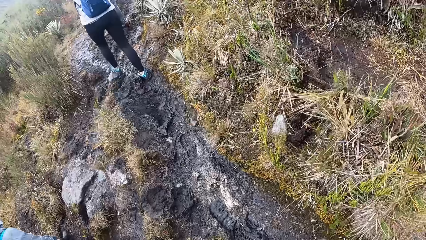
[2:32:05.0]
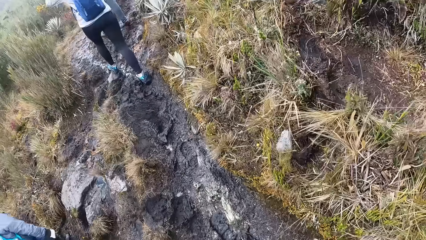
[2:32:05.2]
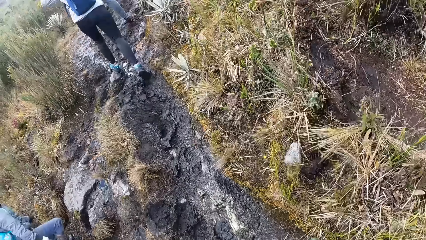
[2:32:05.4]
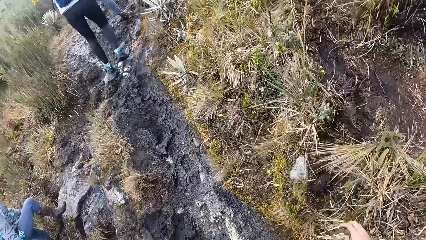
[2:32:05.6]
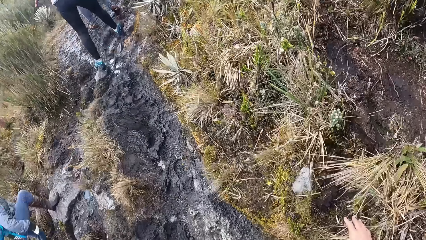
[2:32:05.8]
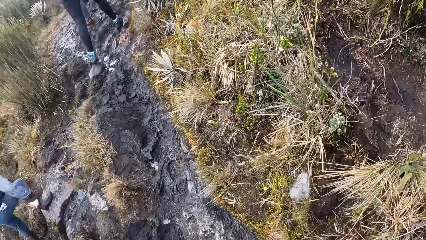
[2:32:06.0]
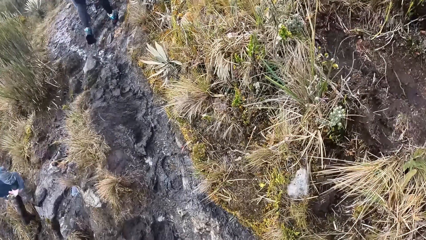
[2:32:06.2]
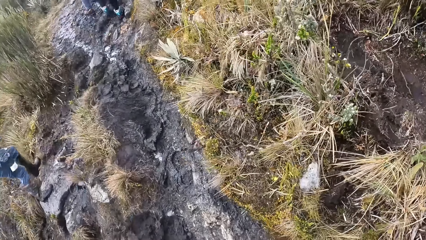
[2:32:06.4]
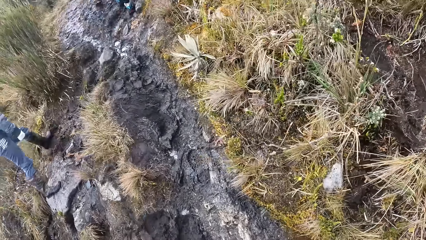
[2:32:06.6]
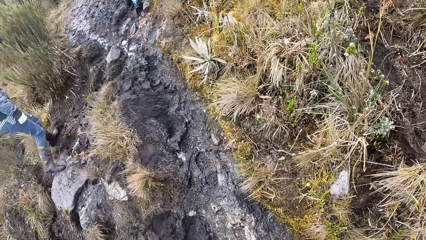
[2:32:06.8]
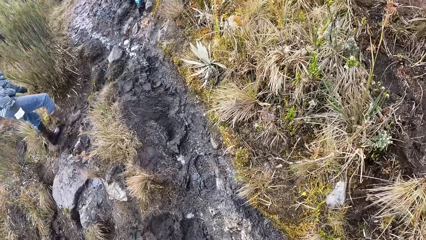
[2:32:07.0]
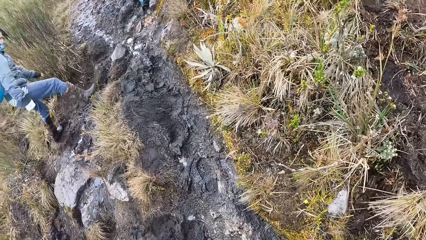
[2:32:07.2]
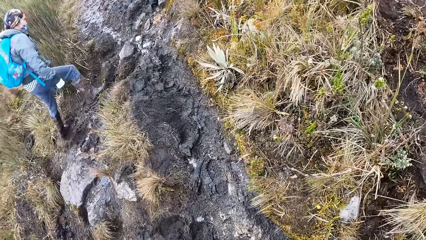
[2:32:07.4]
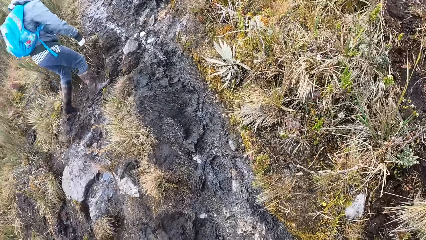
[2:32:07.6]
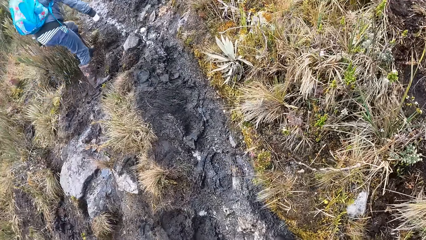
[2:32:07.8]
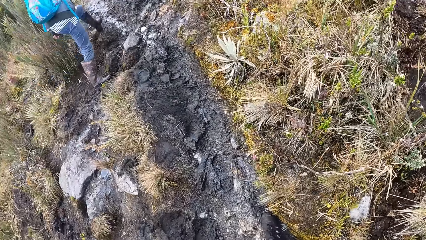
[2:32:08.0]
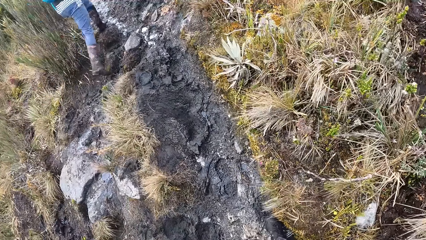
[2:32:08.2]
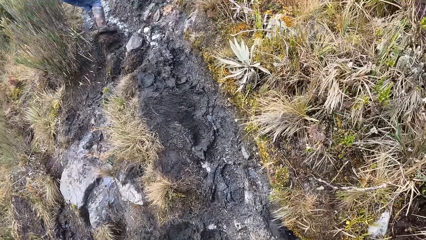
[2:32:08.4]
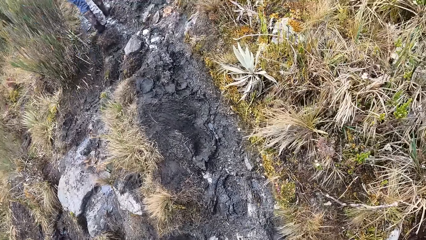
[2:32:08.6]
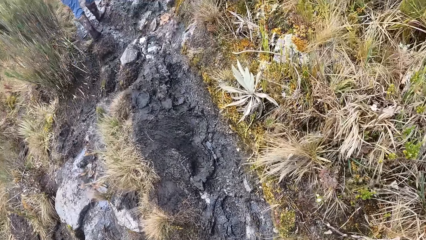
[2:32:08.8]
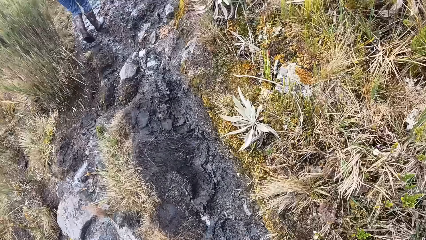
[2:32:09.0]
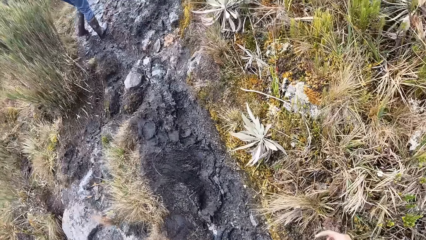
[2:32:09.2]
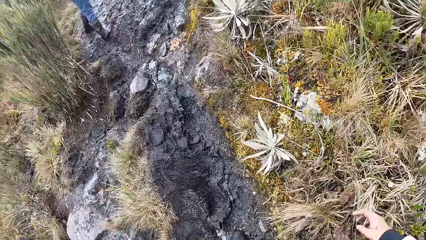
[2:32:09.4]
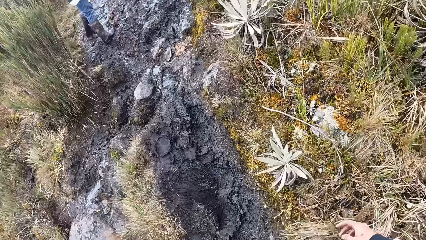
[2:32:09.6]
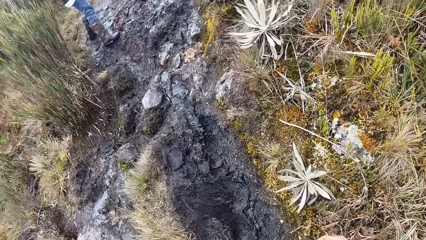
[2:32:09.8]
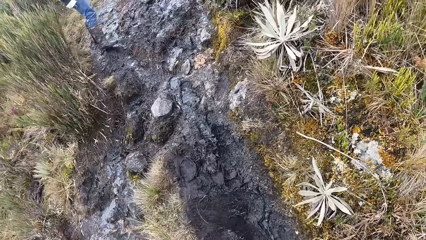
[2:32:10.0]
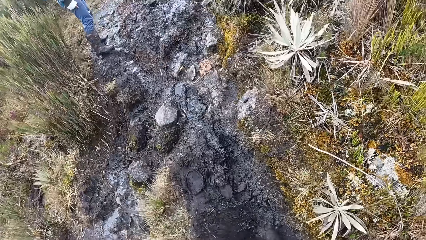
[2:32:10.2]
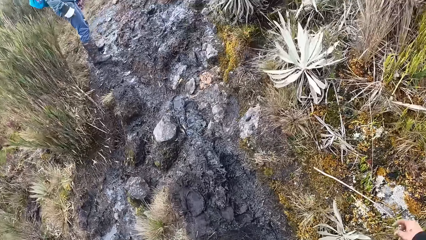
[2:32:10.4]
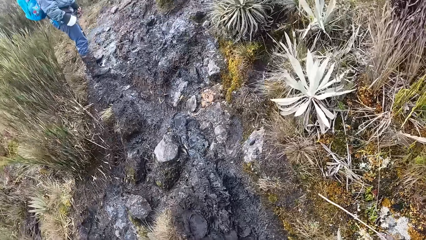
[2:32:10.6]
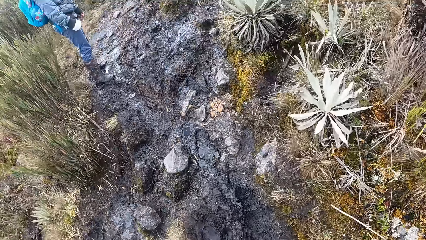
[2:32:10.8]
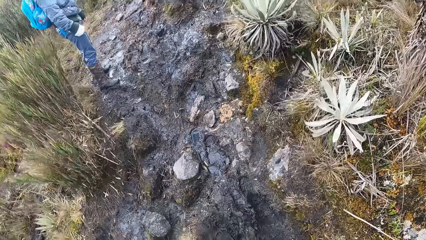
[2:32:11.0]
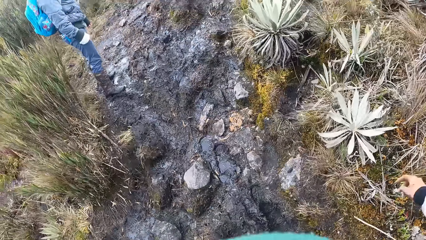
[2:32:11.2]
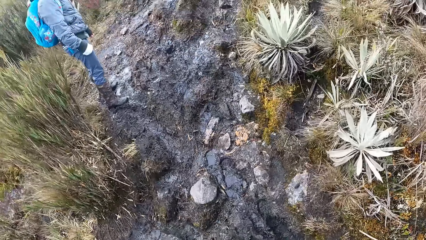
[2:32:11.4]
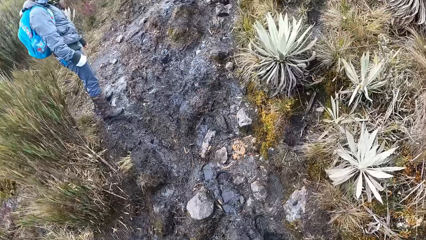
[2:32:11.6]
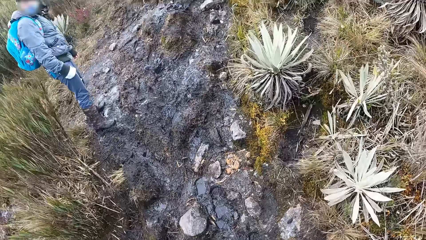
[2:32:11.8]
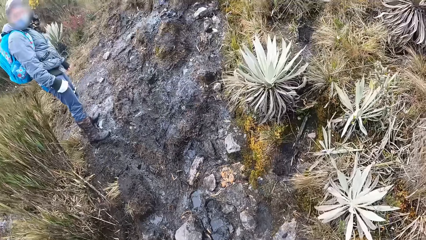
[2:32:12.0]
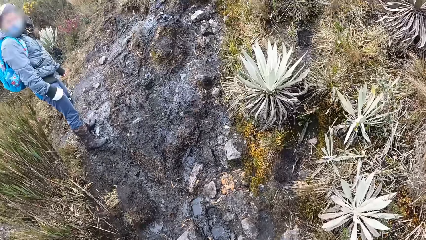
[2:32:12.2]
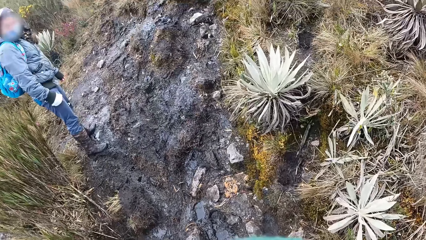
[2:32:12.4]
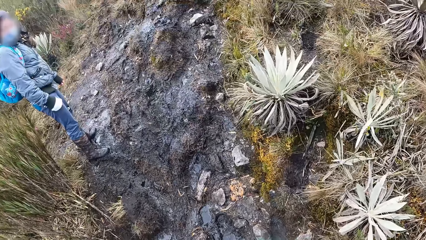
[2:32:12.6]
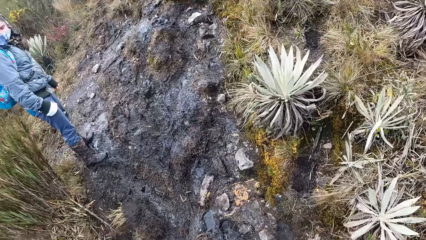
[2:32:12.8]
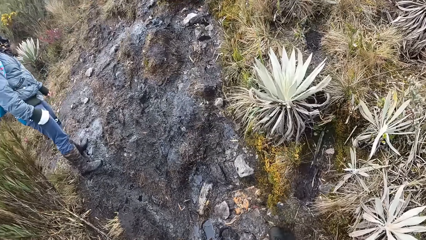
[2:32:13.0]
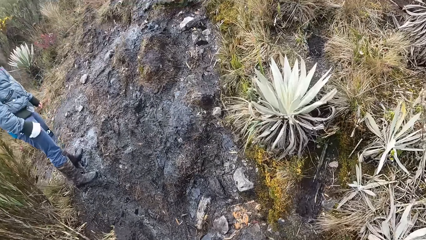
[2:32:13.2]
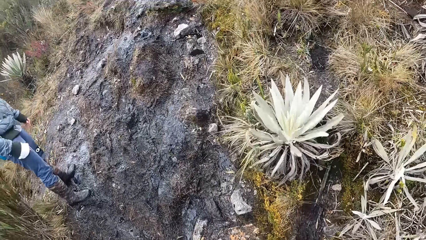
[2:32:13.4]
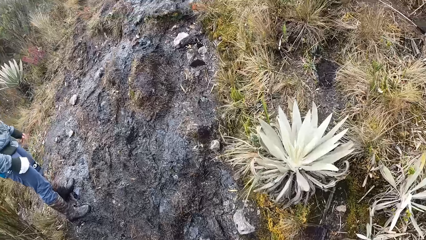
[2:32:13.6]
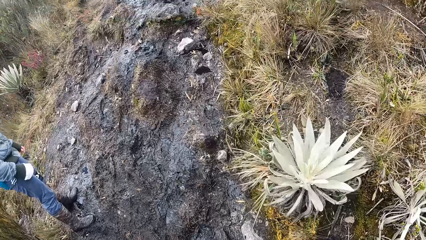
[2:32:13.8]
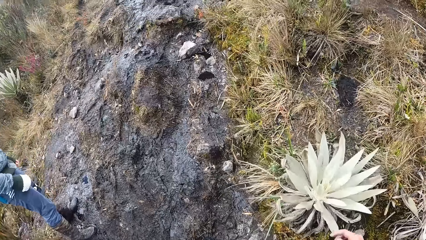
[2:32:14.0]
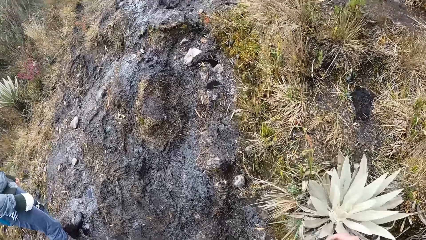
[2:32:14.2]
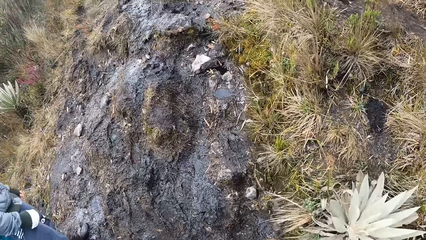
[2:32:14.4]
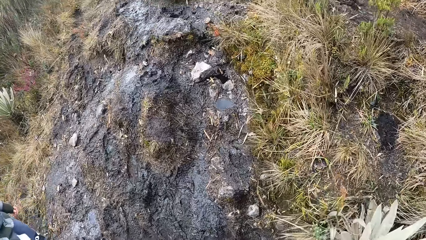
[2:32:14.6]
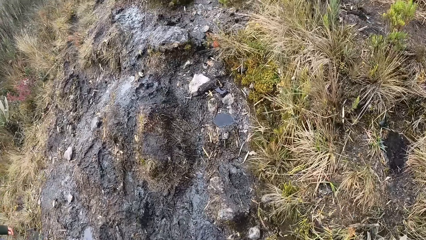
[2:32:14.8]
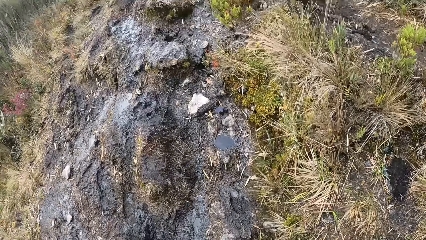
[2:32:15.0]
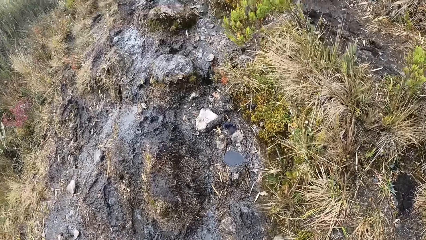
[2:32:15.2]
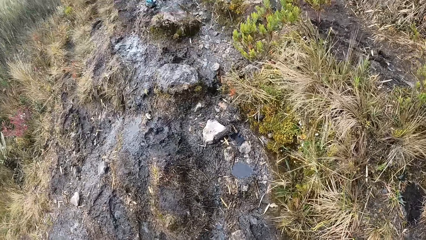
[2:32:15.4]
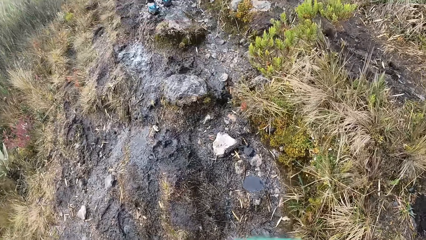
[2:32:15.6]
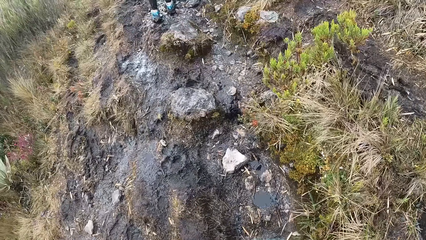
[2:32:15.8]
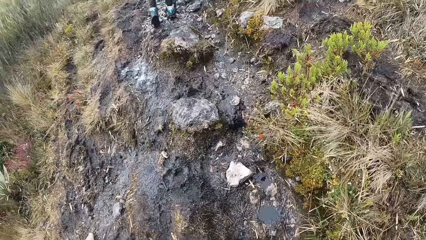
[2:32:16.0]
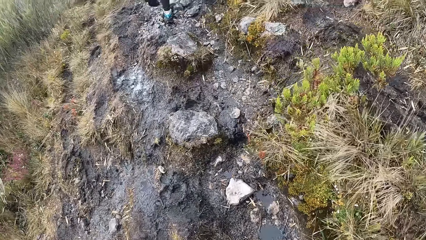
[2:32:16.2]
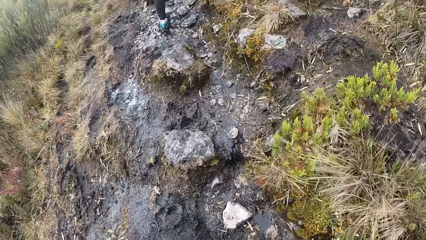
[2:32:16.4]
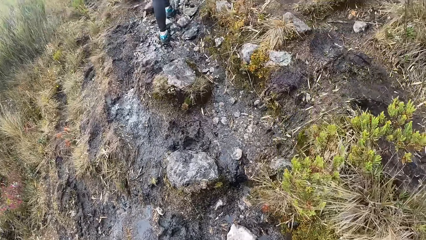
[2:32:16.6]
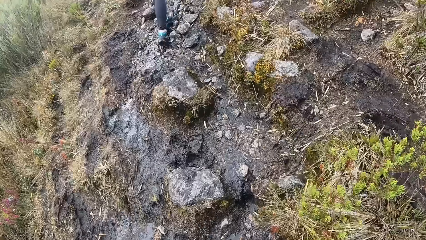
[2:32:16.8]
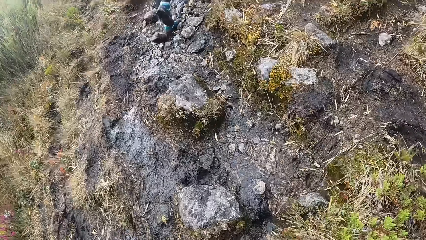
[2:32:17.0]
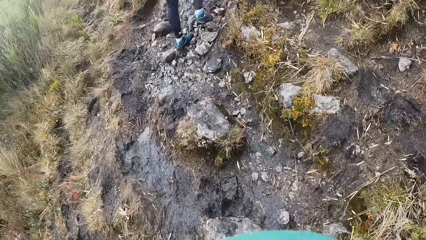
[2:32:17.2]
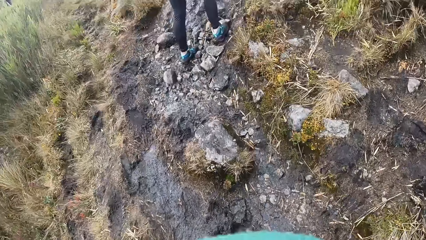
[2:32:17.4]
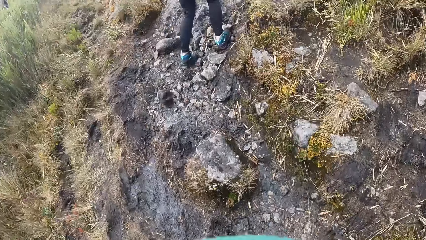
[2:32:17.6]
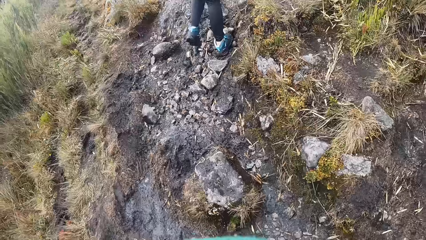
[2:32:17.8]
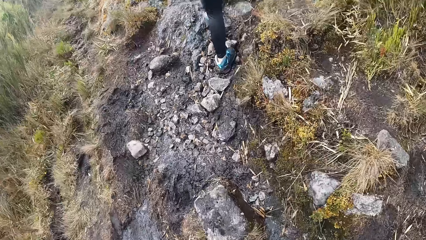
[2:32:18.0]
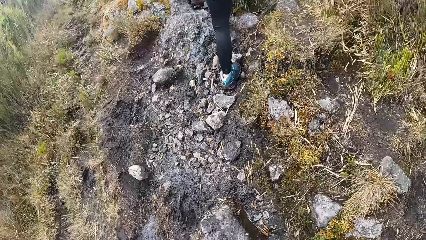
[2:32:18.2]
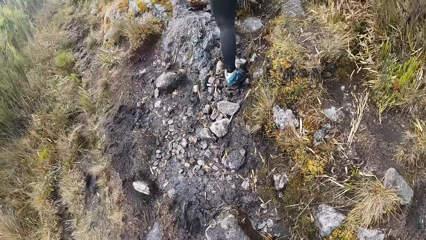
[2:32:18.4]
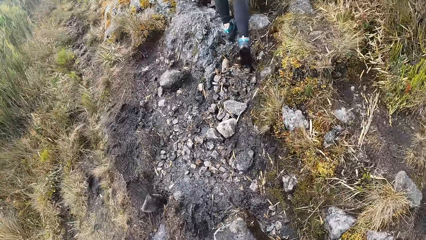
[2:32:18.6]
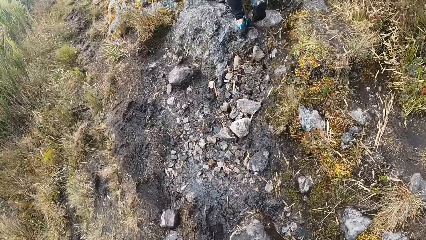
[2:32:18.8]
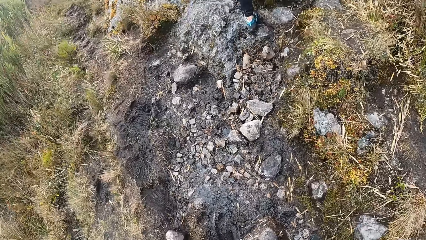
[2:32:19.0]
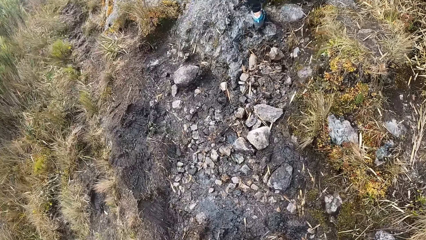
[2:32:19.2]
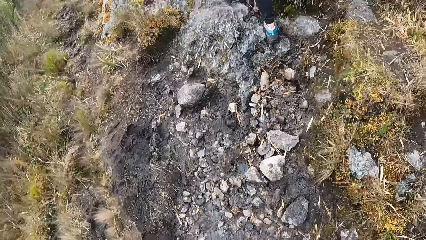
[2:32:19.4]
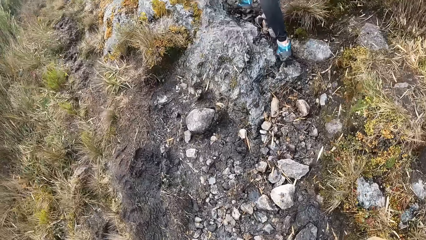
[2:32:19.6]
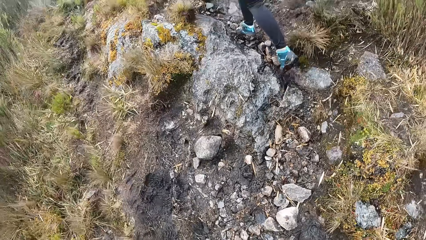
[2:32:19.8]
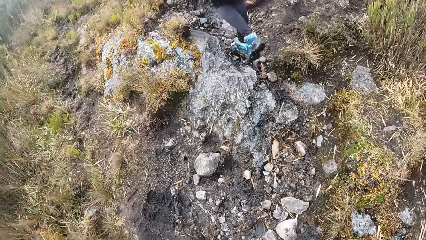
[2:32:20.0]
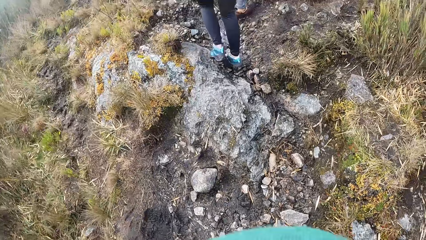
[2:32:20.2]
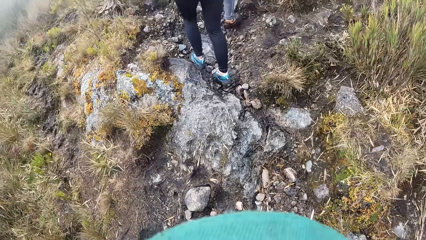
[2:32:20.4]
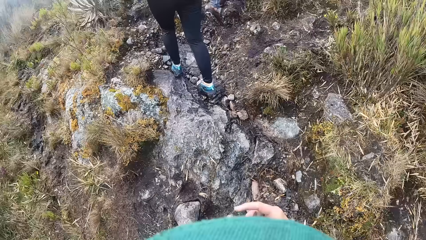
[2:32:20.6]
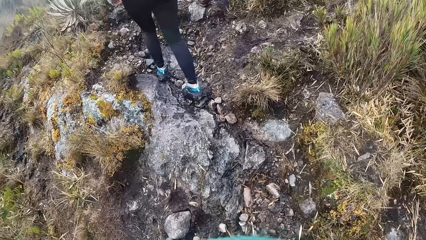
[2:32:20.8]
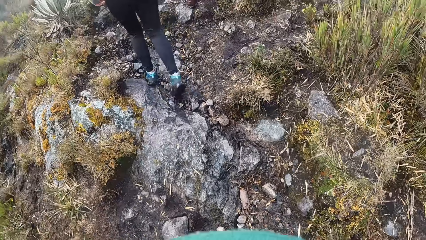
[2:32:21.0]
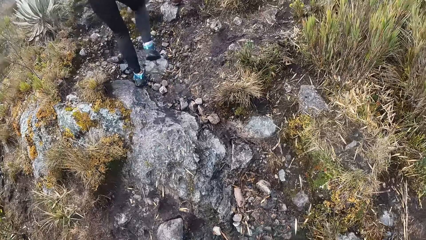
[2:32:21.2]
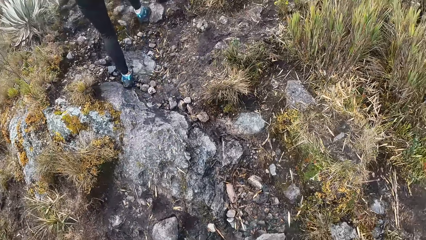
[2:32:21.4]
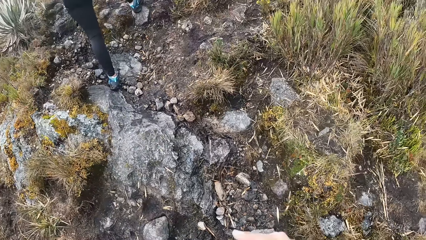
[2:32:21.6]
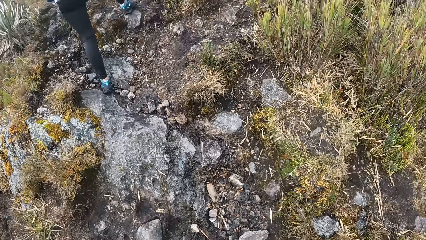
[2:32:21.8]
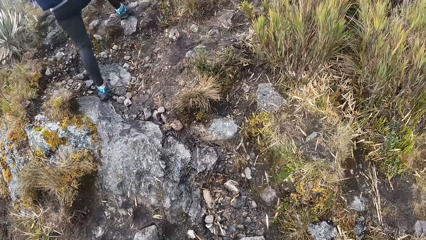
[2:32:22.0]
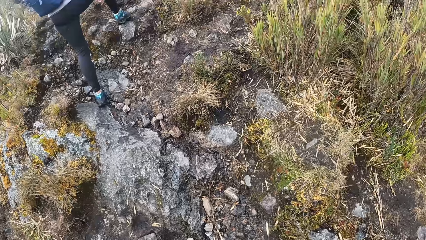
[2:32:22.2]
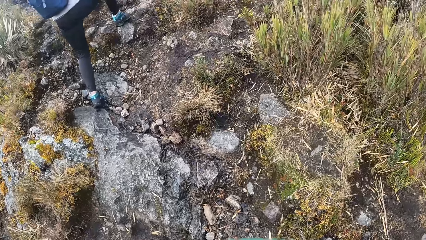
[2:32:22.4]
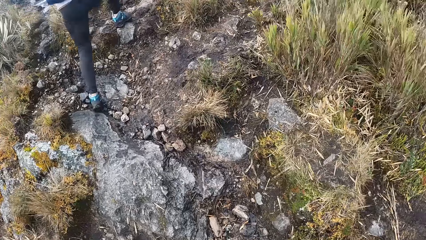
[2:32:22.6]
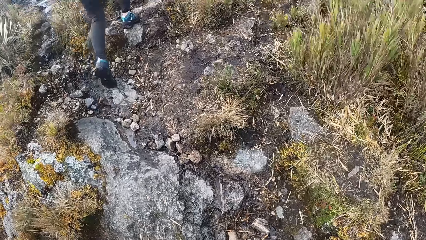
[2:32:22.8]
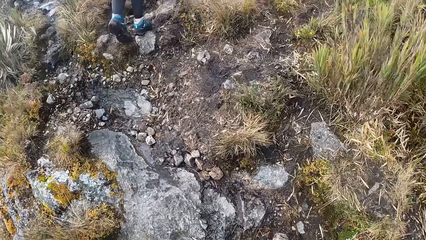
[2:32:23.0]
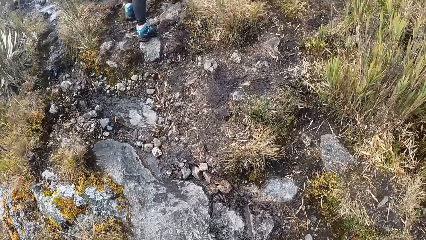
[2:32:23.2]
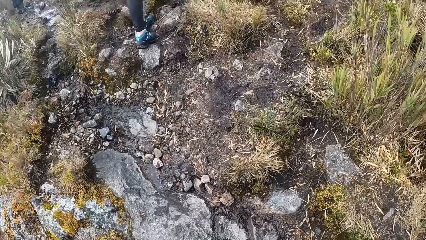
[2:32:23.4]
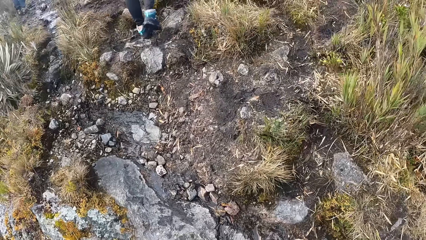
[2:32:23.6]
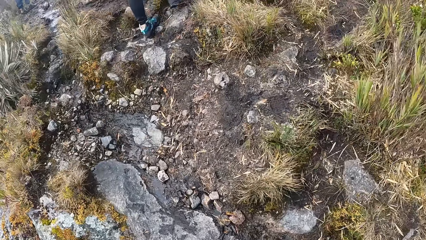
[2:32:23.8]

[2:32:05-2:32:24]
A man climbs. The man looks around.
